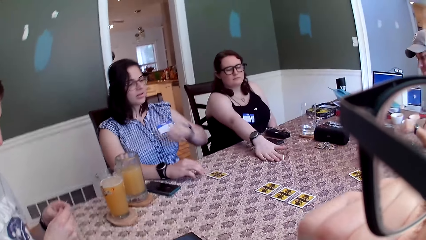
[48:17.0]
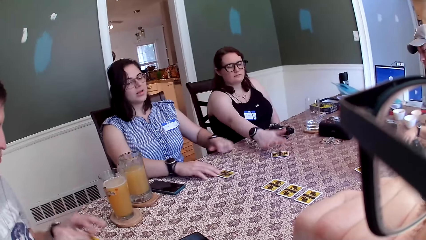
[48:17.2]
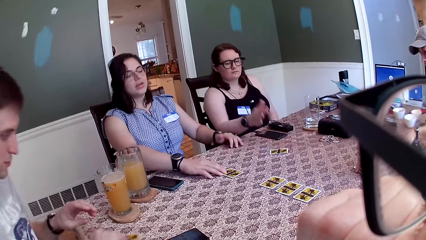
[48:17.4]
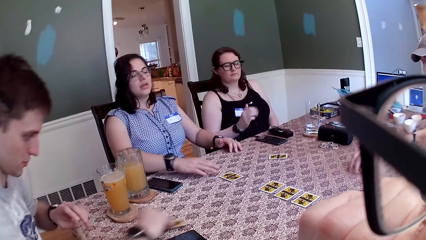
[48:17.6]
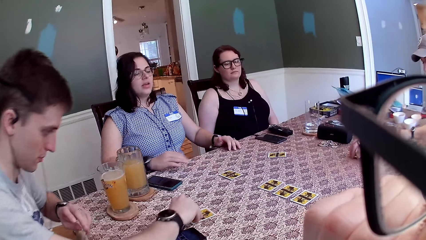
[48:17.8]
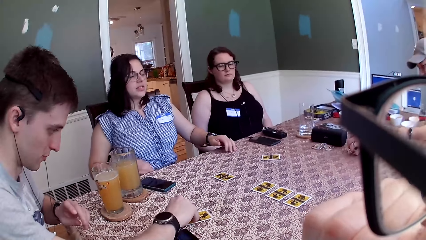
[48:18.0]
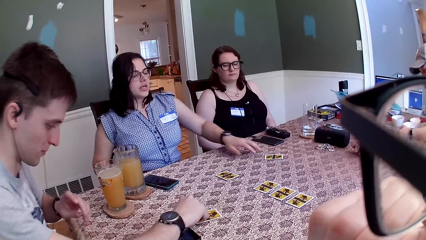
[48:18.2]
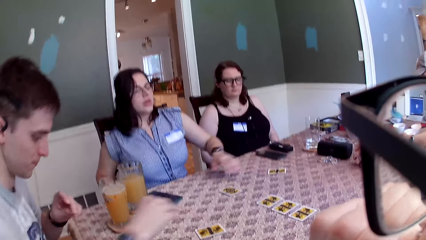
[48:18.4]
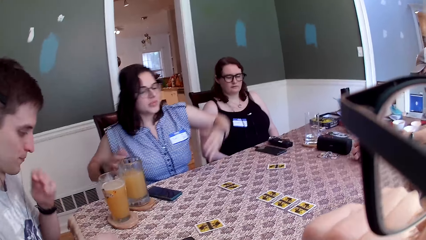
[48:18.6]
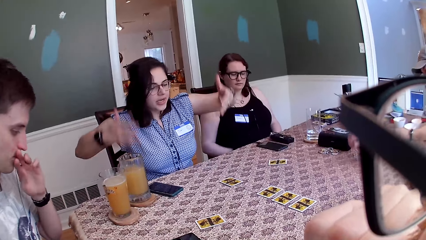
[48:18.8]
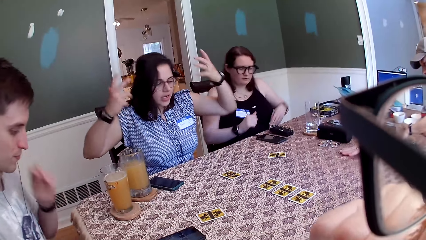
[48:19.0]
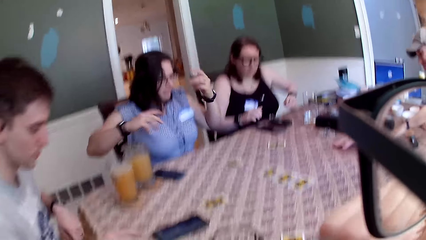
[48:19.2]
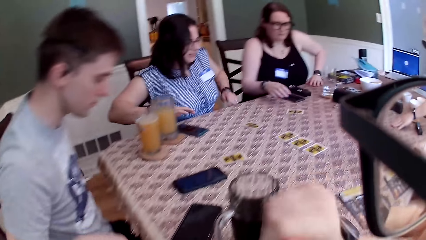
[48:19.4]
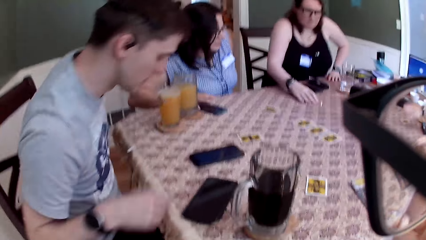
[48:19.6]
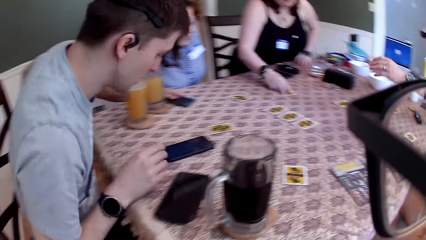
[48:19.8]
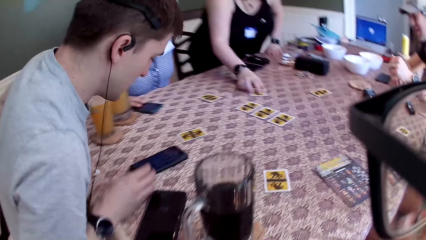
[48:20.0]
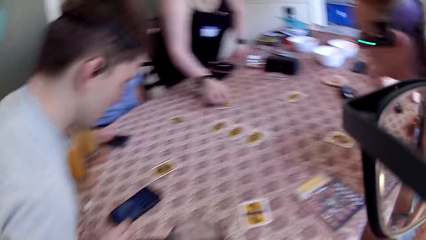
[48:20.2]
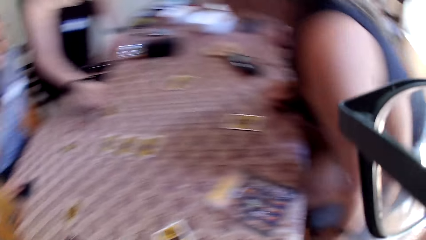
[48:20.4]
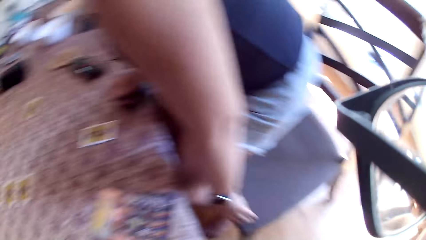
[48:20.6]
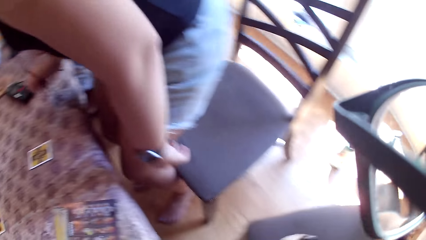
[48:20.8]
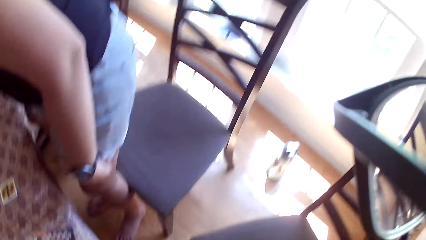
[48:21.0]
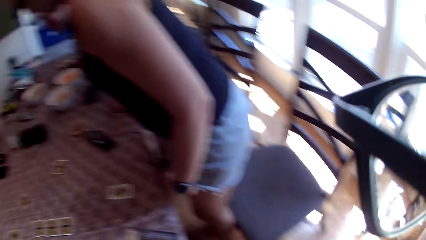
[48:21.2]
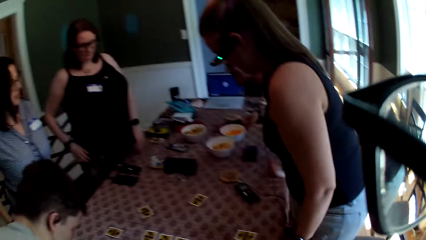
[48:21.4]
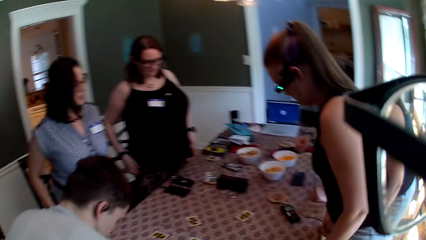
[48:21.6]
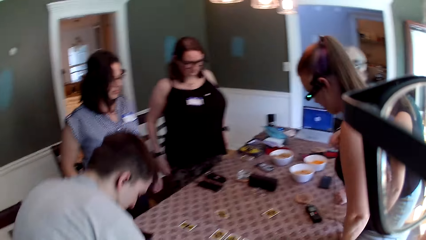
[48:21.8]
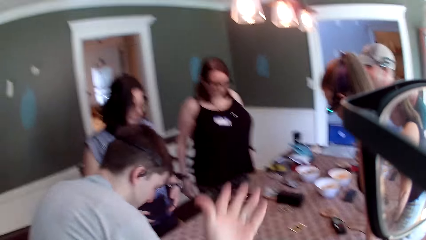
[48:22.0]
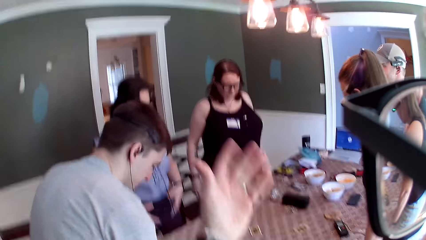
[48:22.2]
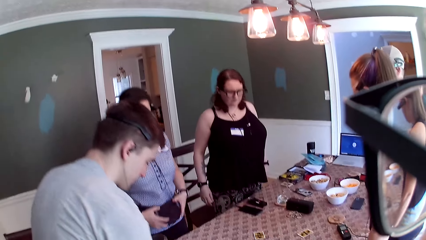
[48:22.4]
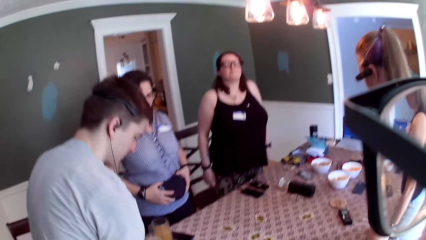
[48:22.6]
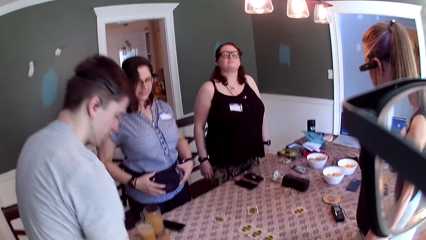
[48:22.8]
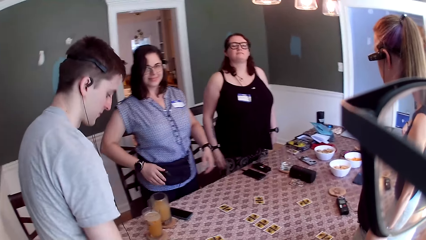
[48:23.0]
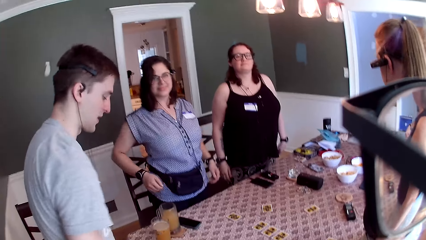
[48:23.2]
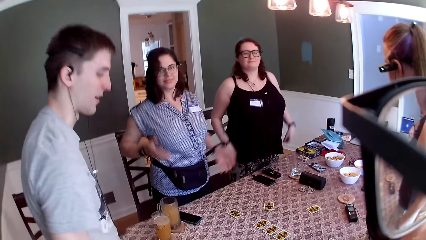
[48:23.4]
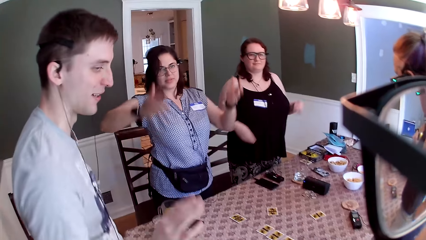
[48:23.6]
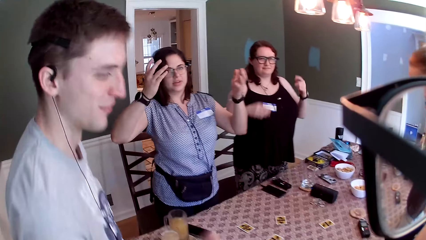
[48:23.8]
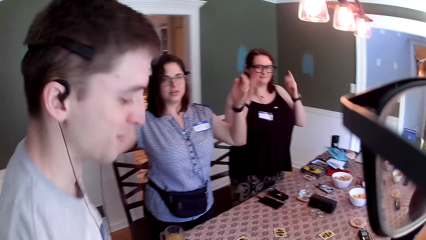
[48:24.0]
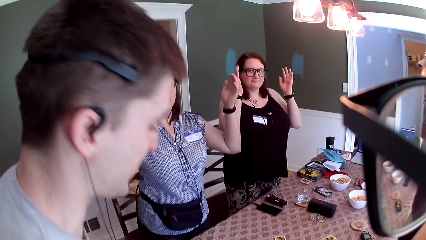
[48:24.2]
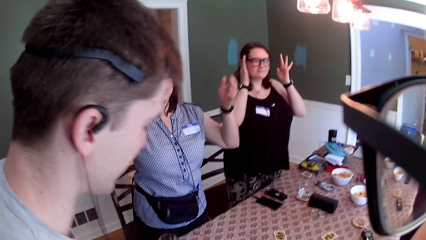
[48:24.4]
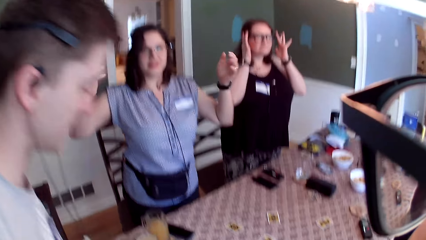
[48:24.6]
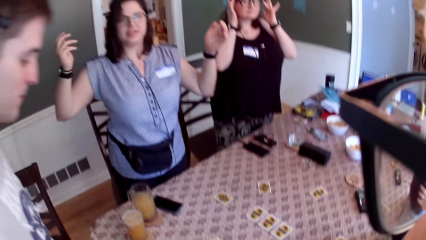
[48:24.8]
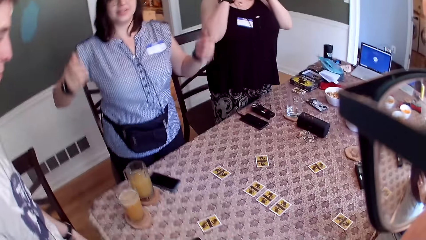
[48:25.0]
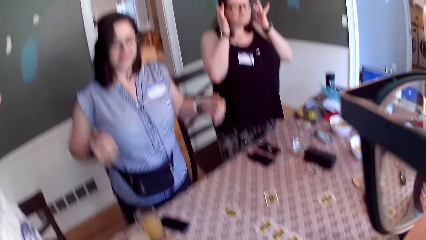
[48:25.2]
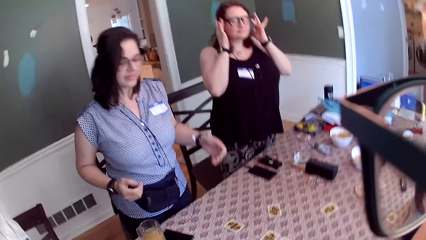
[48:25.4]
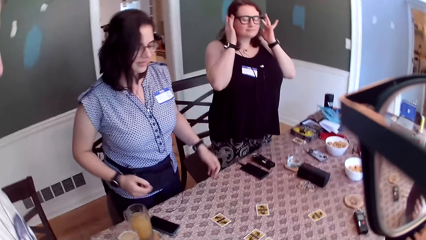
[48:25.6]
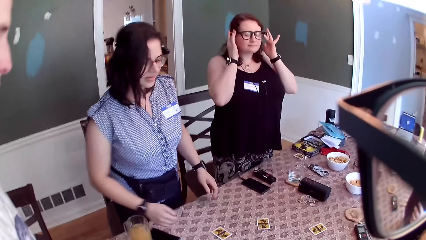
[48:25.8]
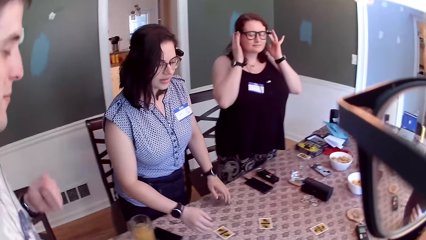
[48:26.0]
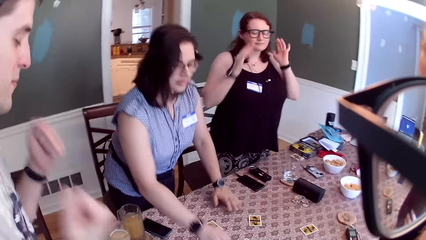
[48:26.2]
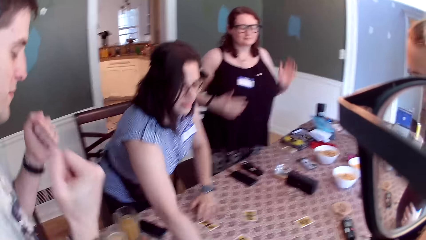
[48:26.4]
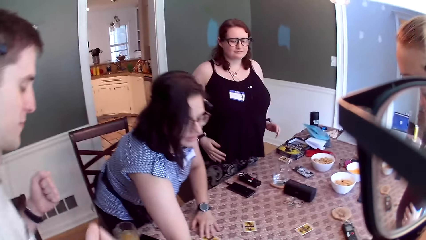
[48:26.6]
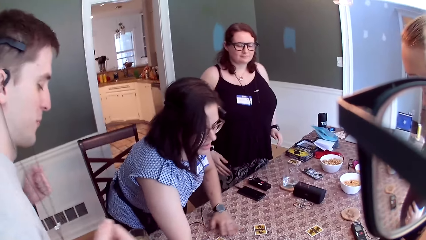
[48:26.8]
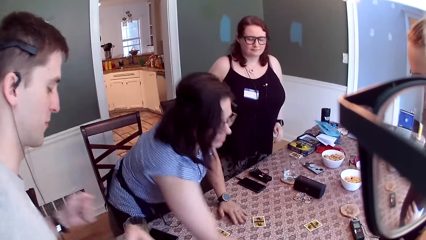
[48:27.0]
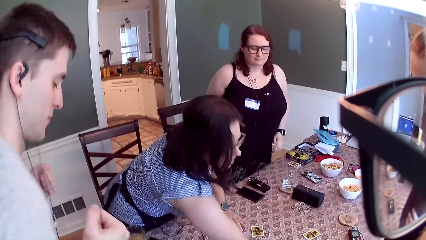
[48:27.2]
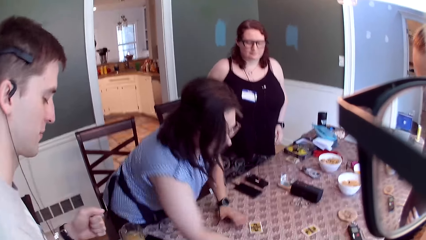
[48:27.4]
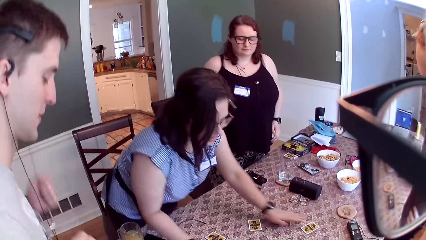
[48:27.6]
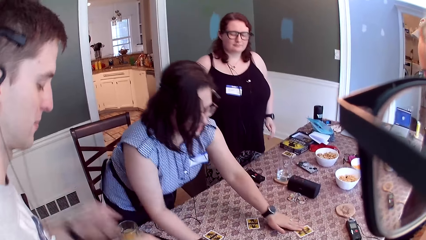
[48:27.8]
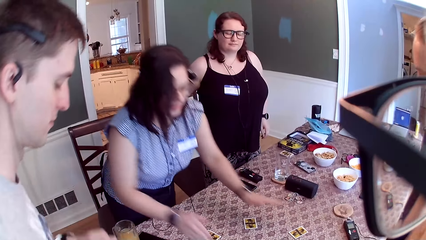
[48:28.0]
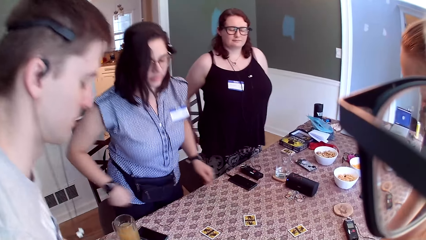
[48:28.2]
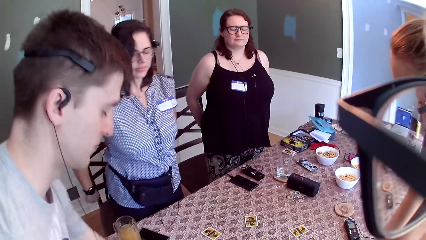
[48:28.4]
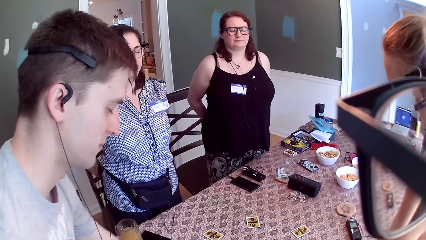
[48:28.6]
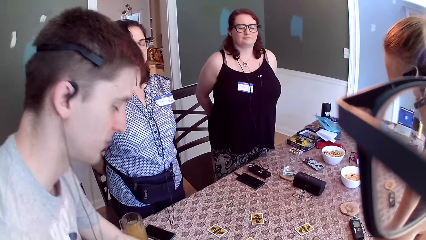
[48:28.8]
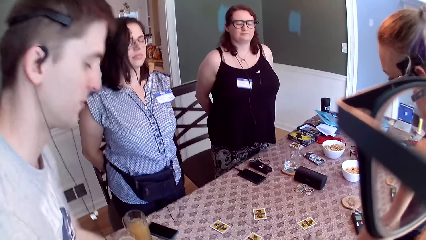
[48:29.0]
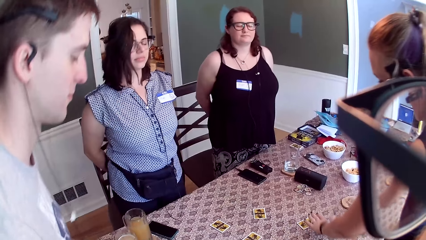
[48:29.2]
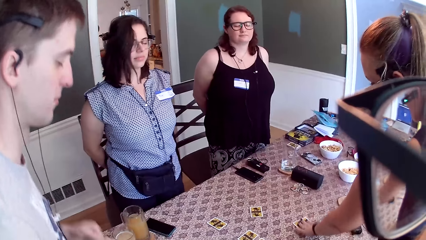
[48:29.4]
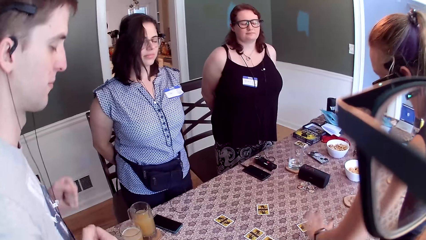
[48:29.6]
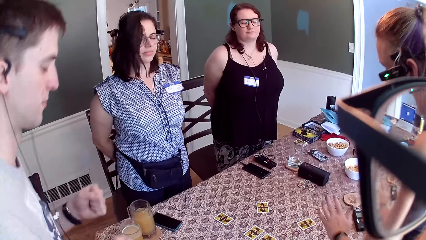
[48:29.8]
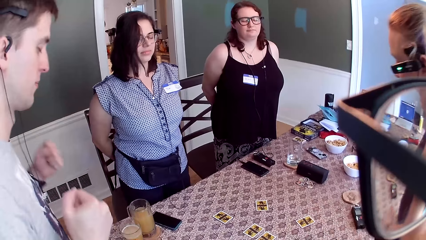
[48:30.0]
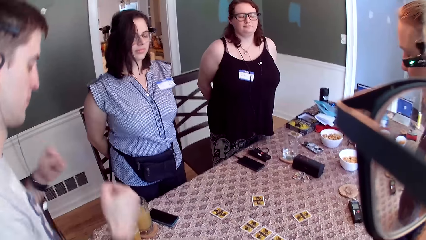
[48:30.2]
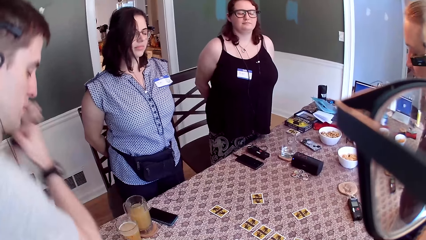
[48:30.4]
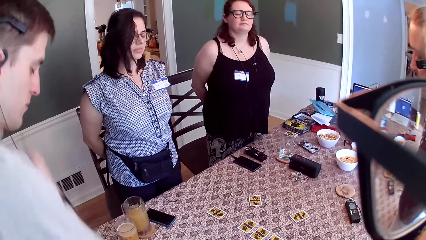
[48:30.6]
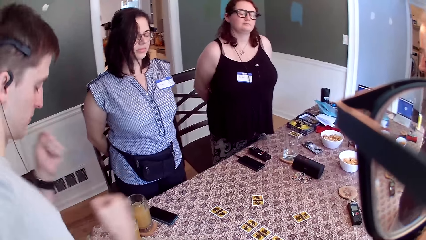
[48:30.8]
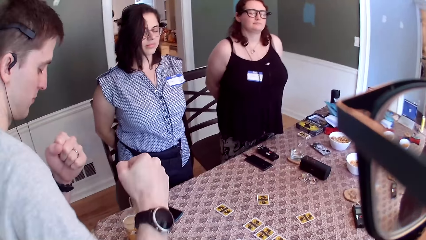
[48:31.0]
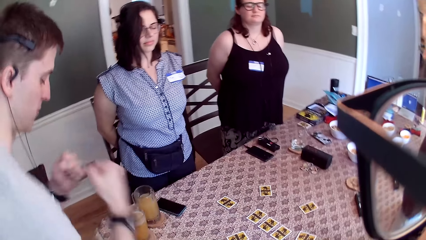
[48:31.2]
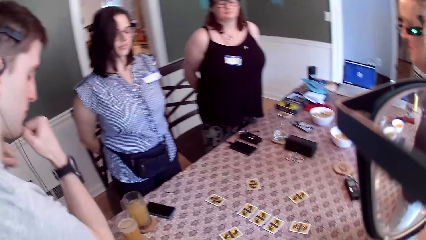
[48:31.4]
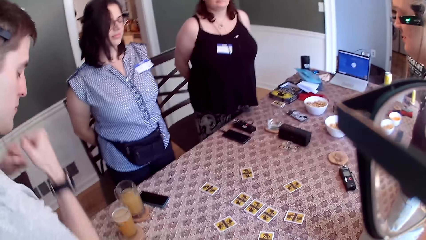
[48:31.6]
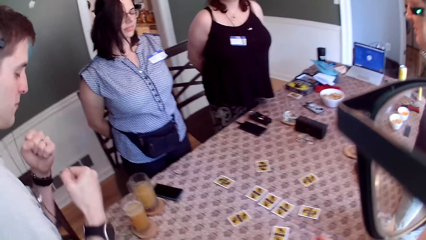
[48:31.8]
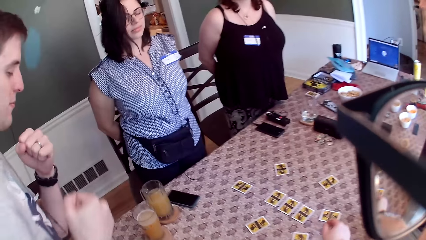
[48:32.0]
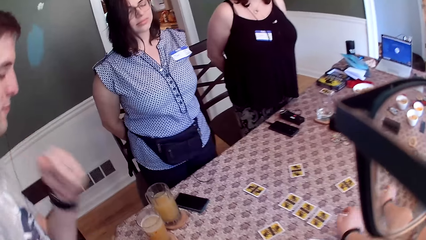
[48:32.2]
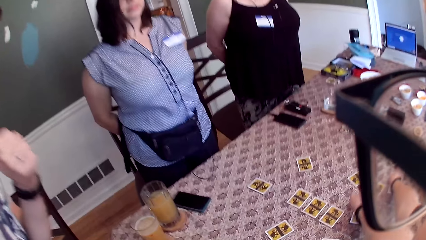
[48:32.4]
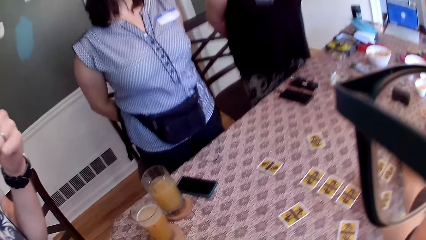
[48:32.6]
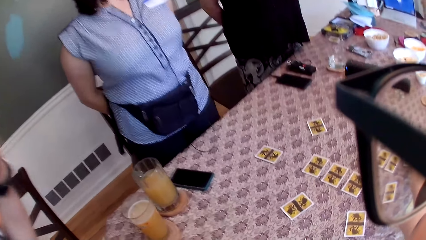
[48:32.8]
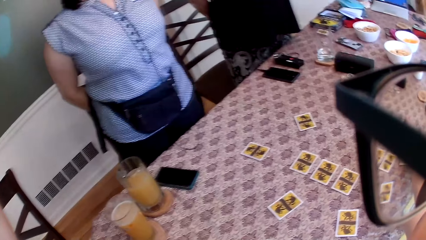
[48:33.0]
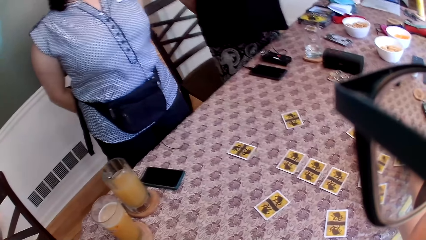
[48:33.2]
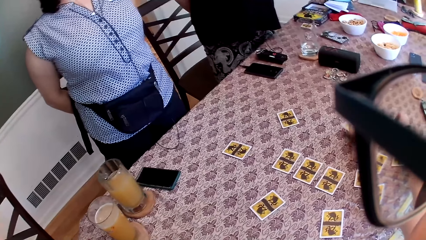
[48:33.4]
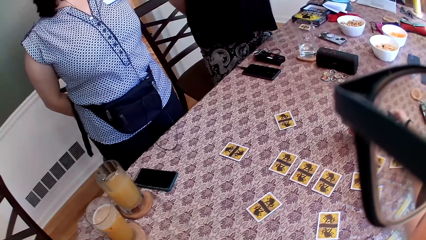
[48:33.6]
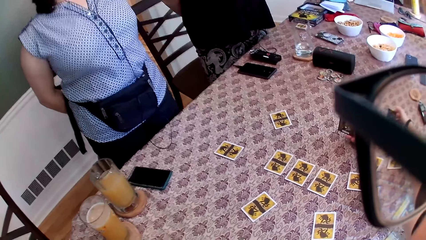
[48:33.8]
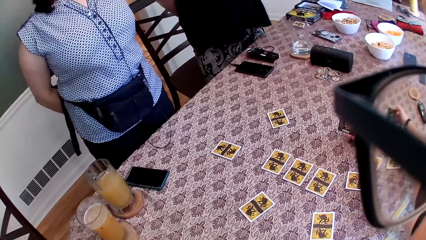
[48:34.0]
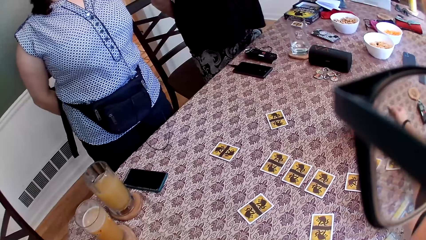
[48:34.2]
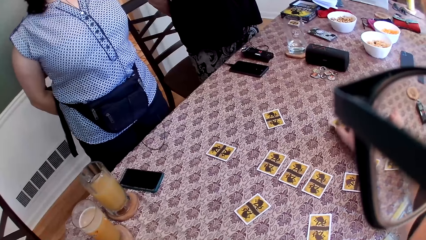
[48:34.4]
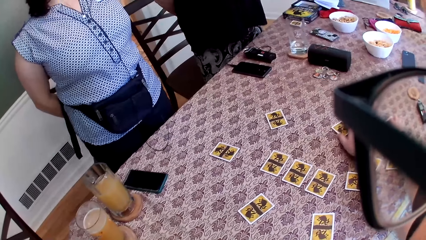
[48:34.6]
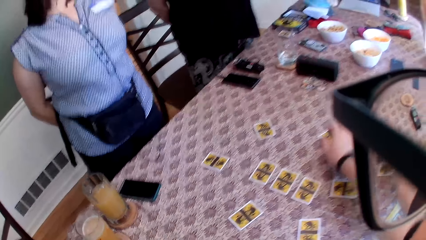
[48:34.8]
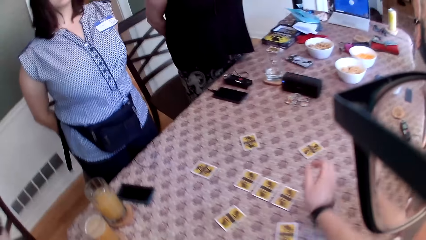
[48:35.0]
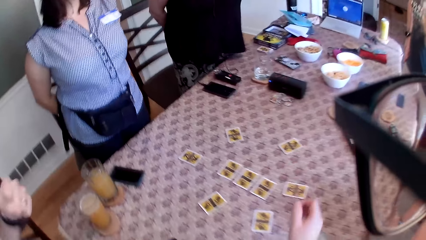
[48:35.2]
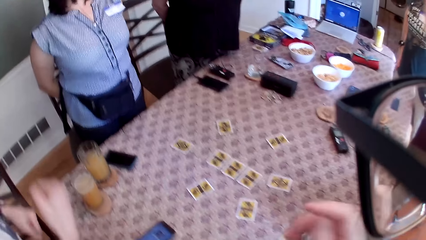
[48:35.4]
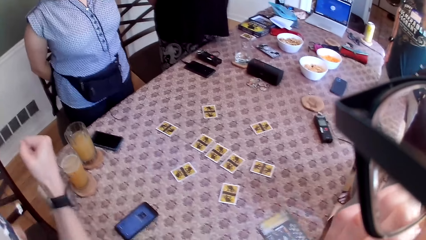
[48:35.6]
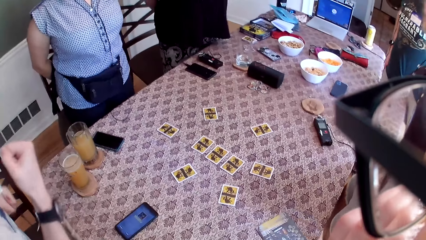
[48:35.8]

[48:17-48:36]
A woman moves the card on the table with her right hand. Another woman moves the card on the table with her right hand. A man moves the card on the table with his left hand. Another man moves the card on the table with his right hand. The second woman interacts with the group of people. The camera wearer and the group of people stand up from their chairs. The second woman arranges the card on the table. A third woman shifts the card on the table with her left hand. The camera wearer raises up the card on the table with his right hand. He looks at the card on his right hand. He drops the card on the table with his right hand.
